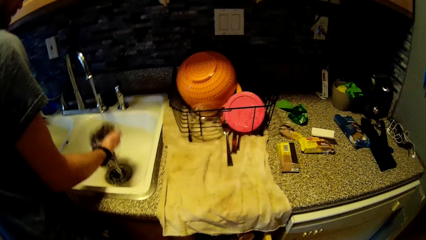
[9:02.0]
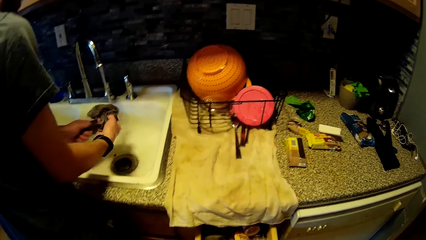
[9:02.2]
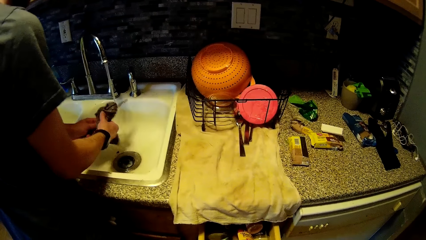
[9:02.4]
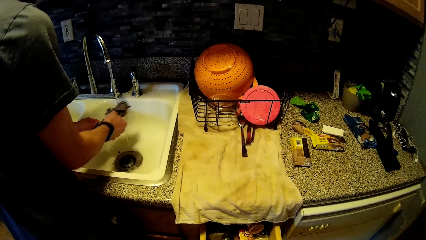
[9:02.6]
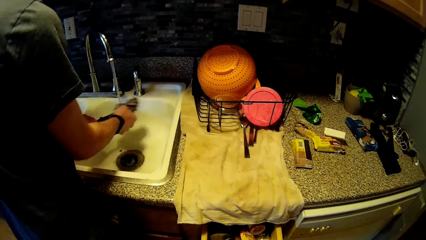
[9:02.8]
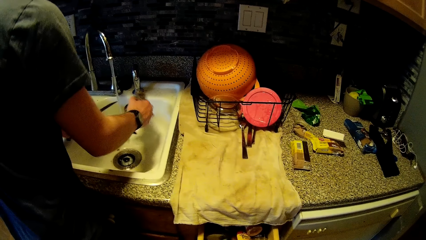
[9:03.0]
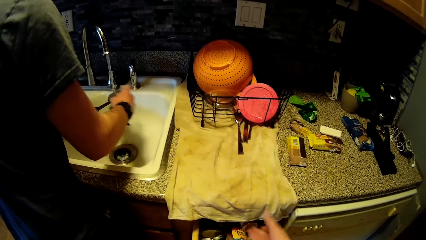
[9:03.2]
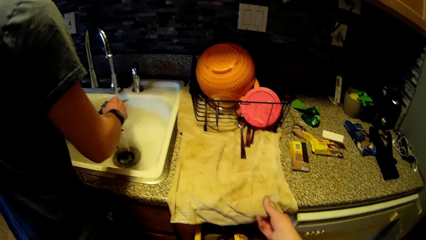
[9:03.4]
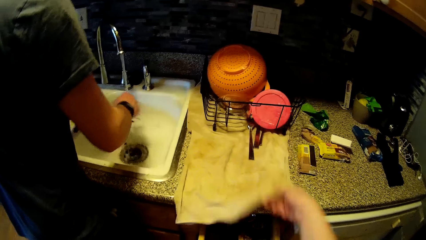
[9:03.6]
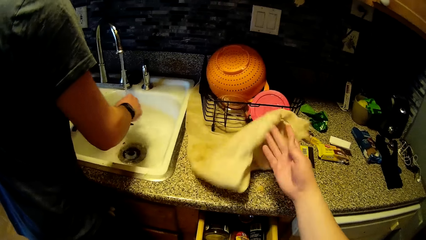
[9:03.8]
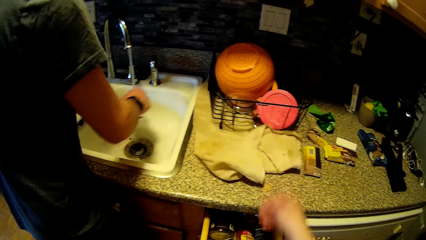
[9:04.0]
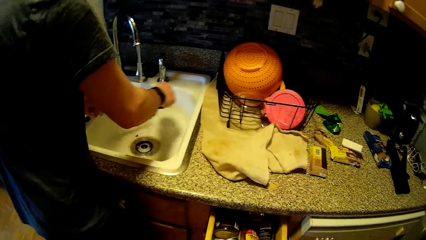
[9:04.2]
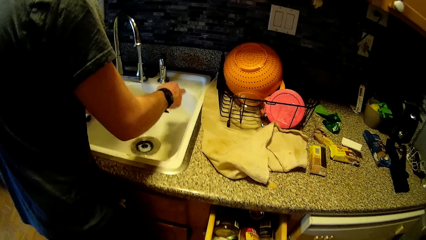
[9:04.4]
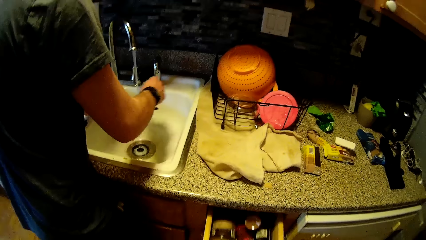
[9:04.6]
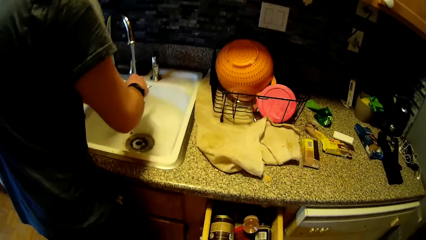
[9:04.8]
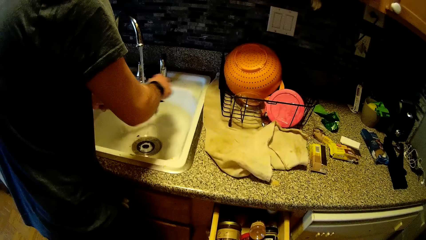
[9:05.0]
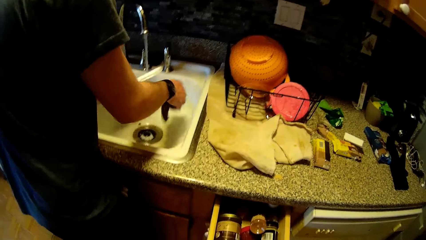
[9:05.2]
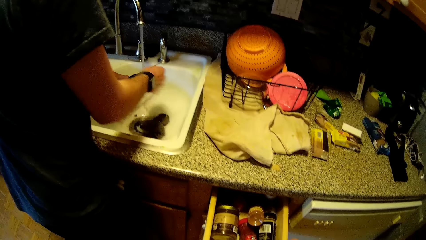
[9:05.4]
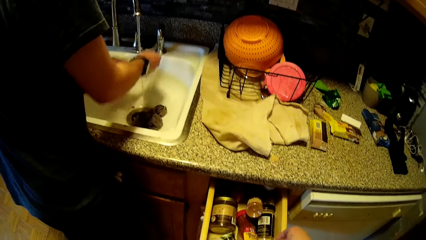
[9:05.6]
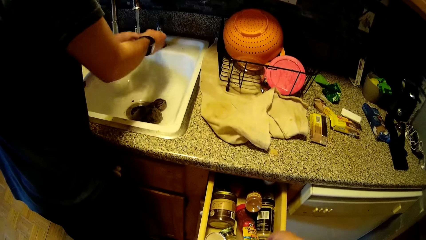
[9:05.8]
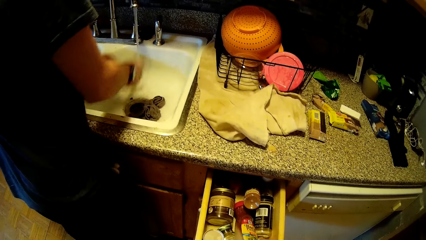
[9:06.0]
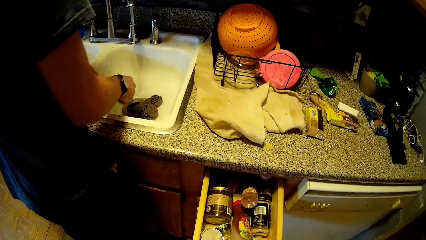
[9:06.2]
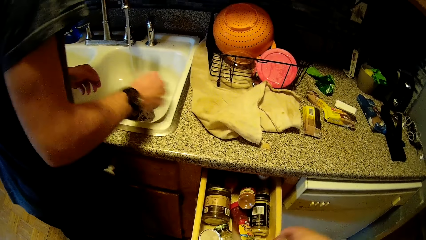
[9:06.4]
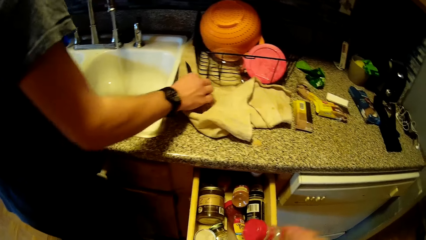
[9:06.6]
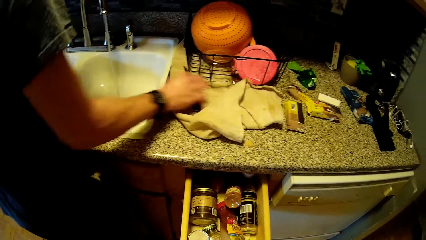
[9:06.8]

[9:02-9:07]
The man washes a knife in the sink with the spoon in his right hand. The camera wearer adjusts the napkin on the sink countertop with her right hand. The man drops the sponge in the sink with his right hand. The camera wearer picks a container from a drawer with her right hand.

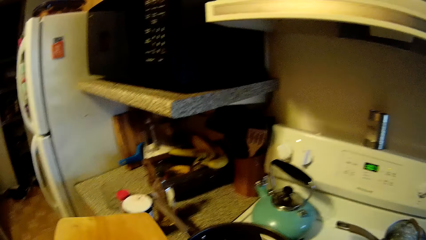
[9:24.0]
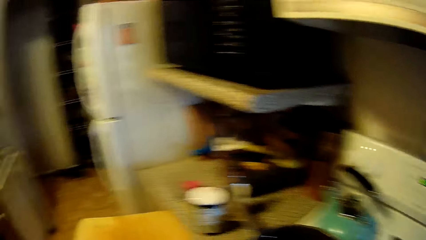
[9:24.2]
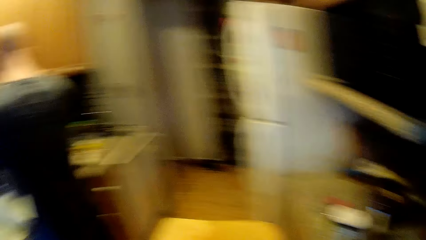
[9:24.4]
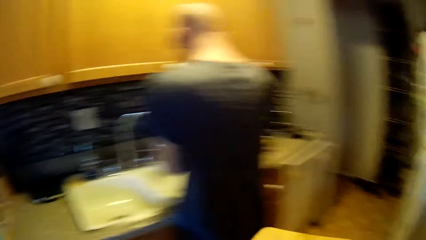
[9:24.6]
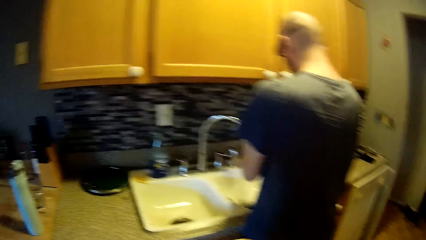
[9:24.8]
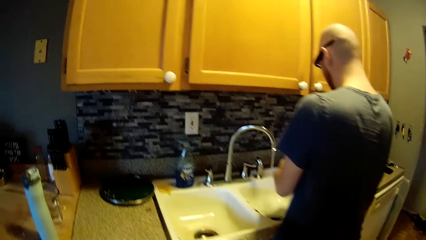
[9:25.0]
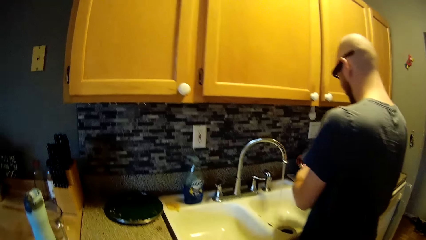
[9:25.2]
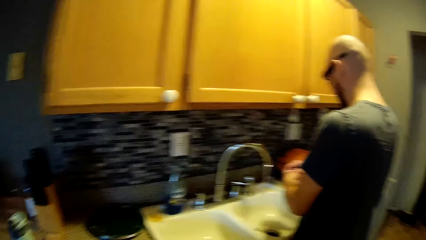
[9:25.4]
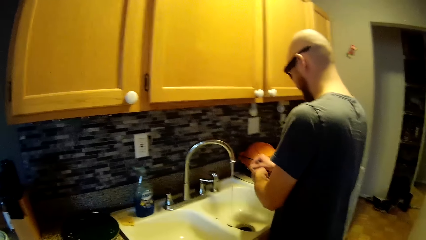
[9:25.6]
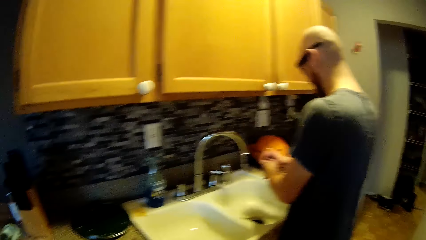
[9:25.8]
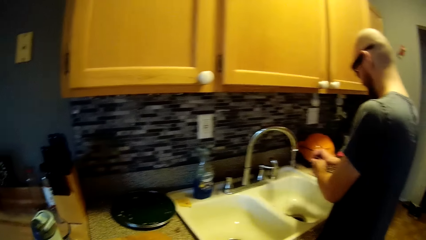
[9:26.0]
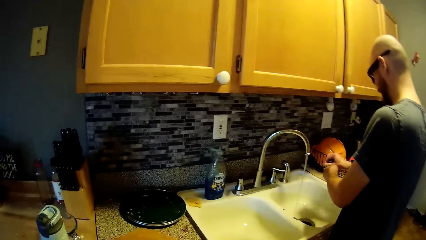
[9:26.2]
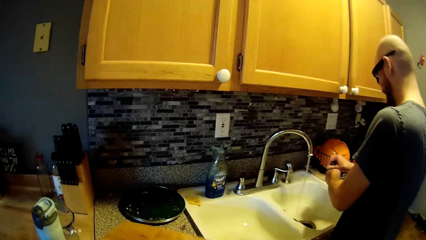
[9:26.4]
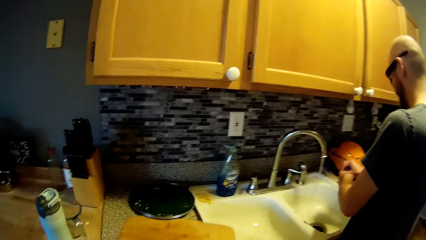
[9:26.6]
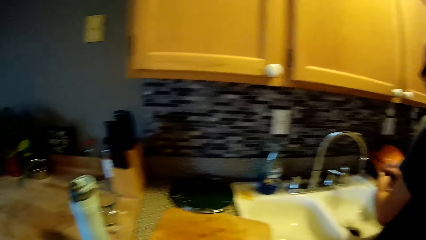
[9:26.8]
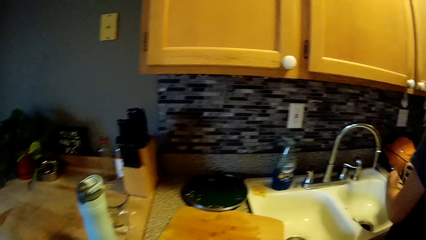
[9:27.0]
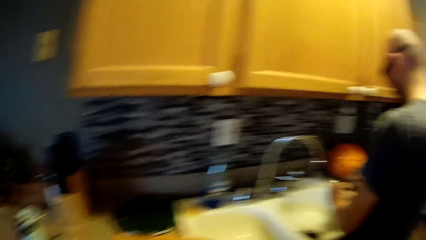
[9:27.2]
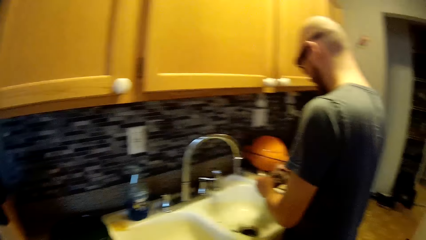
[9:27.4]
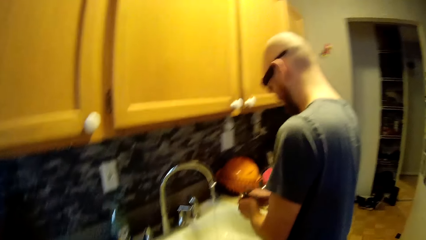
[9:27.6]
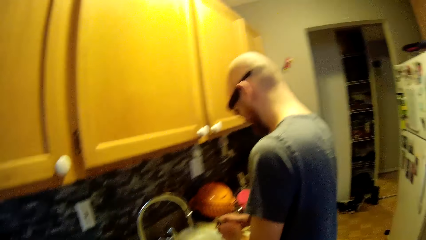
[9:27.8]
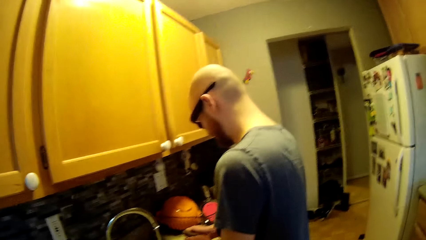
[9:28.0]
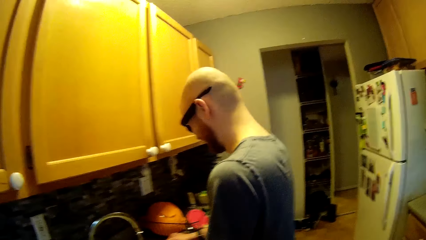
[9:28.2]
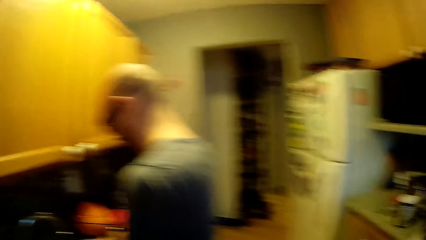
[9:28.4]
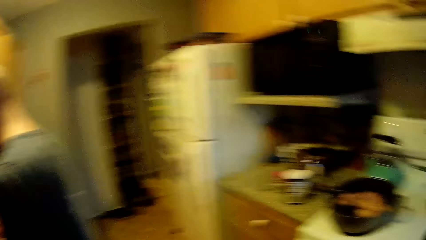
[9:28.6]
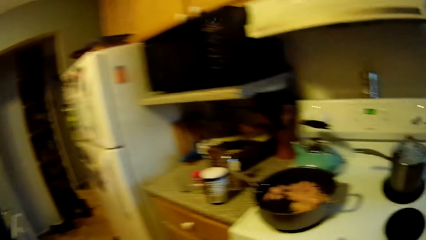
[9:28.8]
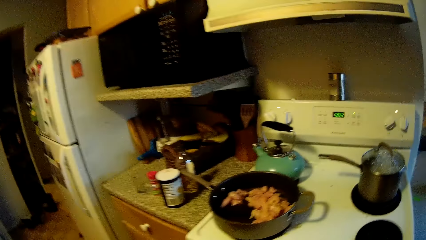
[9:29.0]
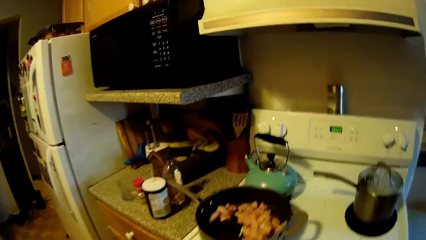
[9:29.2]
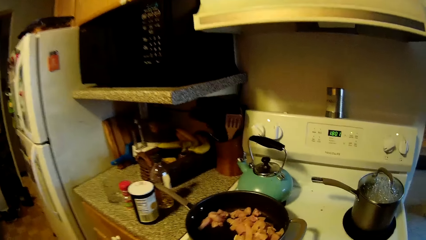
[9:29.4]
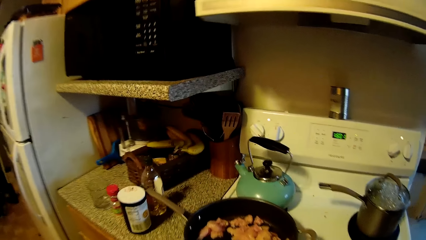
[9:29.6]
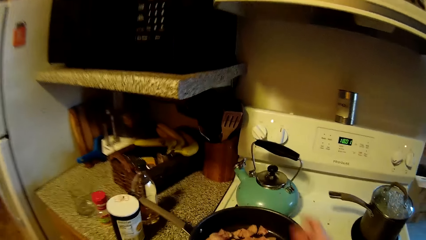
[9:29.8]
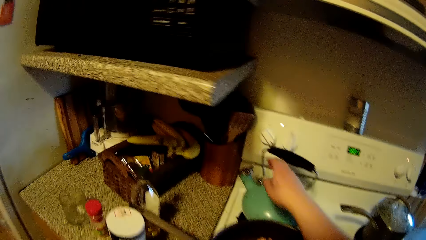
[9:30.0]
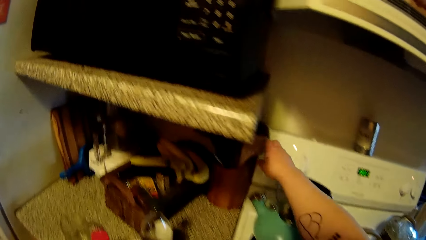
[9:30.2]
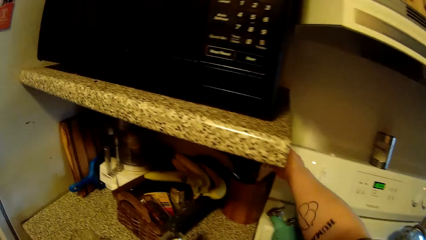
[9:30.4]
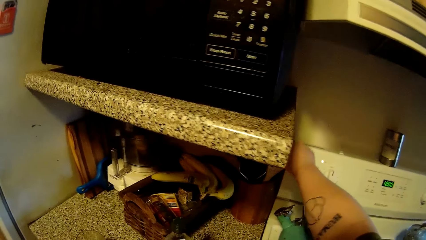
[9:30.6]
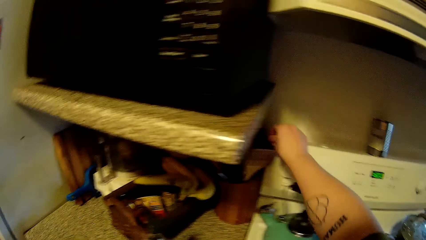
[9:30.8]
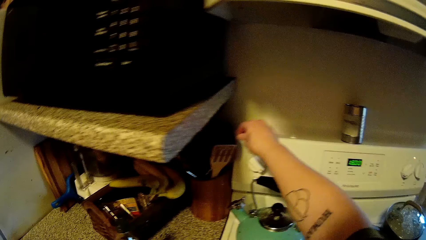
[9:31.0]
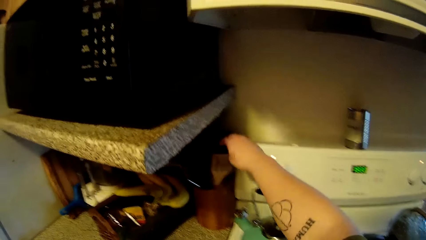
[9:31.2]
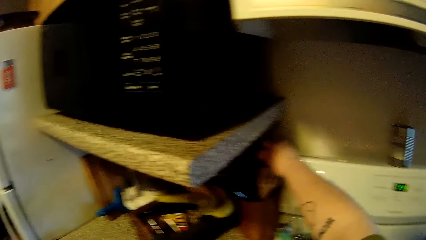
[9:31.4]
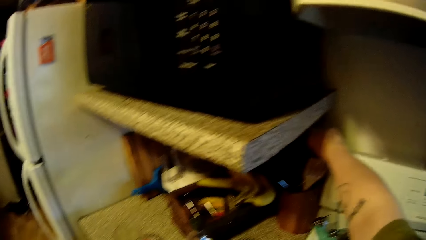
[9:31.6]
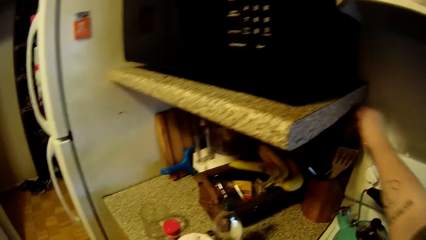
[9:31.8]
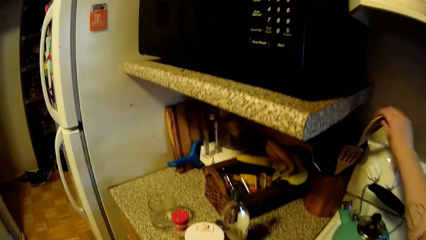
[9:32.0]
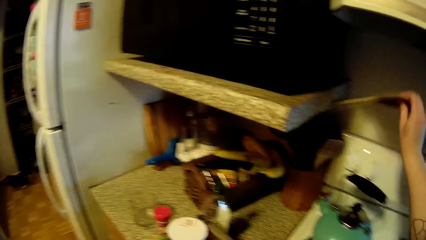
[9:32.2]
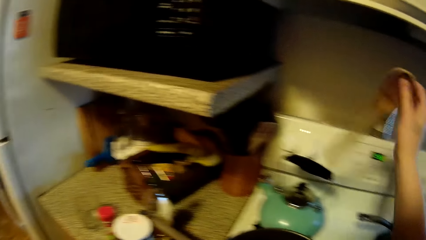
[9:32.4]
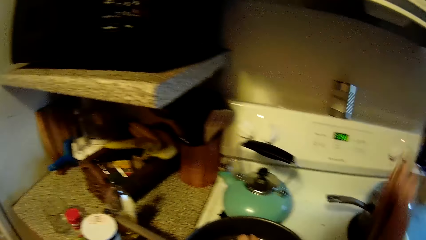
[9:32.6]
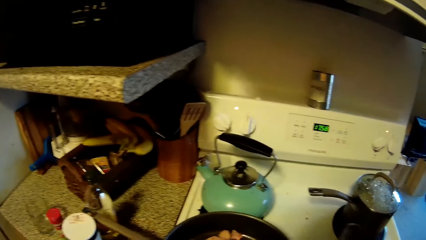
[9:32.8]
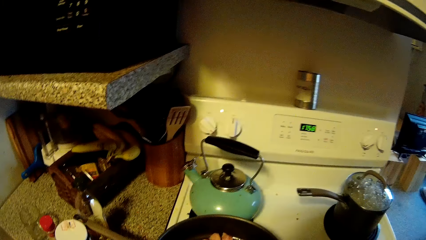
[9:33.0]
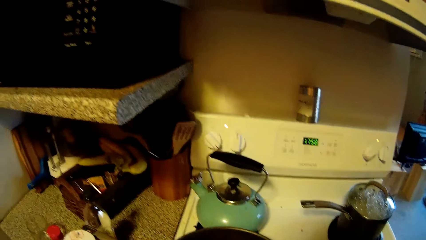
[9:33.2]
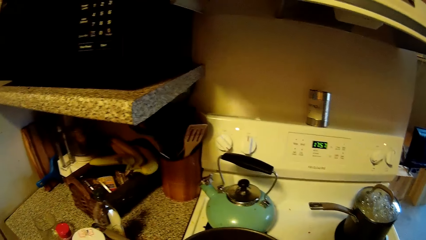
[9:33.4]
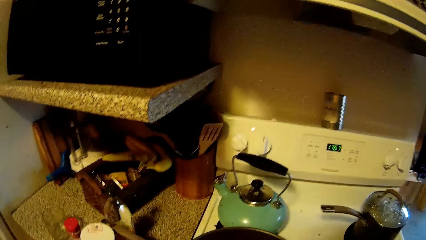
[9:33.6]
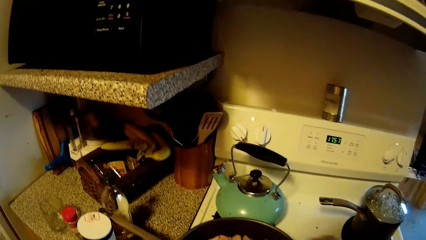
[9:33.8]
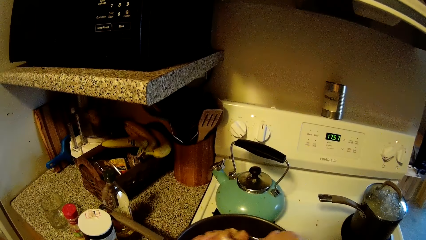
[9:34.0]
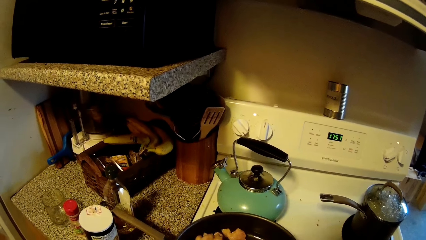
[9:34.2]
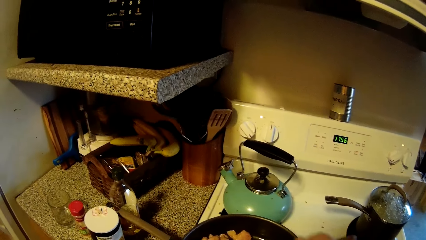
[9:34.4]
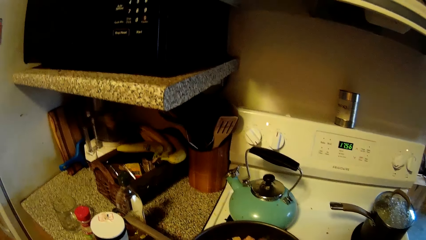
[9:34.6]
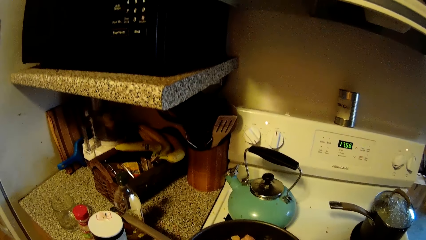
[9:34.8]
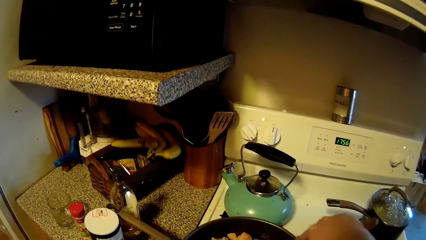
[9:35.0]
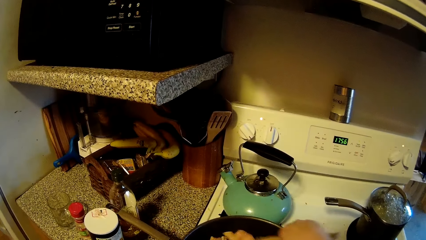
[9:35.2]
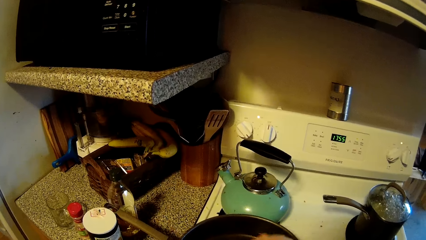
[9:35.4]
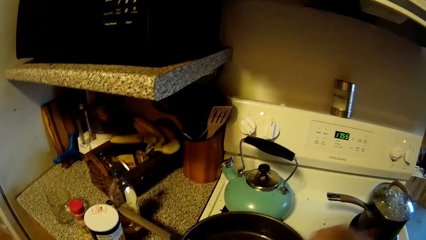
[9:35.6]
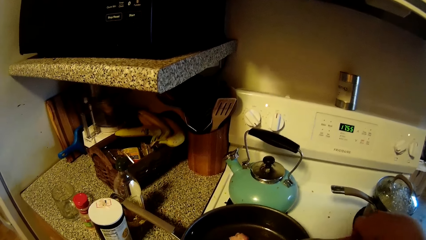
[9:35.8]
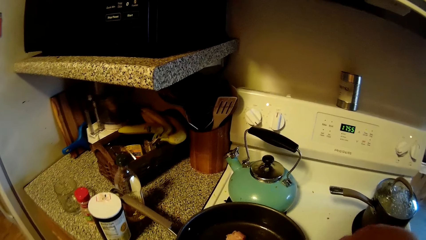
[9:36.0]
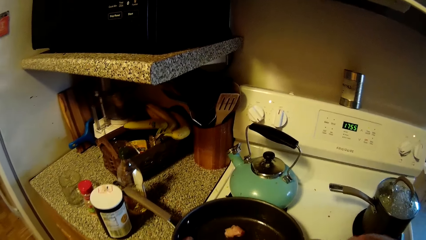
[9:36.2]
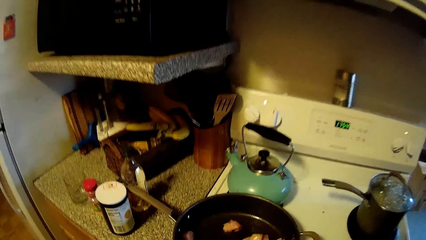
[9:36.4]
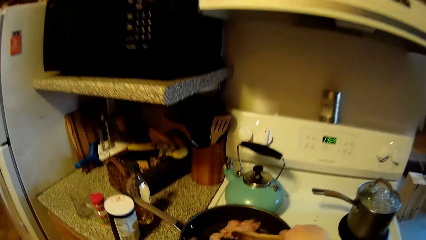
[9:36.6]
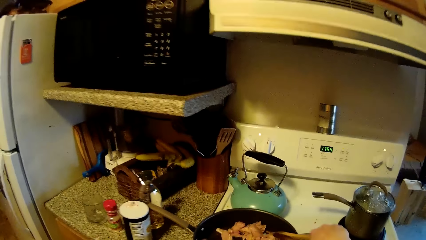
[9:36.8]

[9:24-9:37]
The camera wearer walks in the room. The man scrapes the knife in his left hand with his right fingers over the bowl sink with running water. He cleans the spoon. The camera wearer converses with the man. She picks a wooden spoon with her right hand. The man switches off the socket. He picks the wooden spoon. The camera wearer converses with the man.
